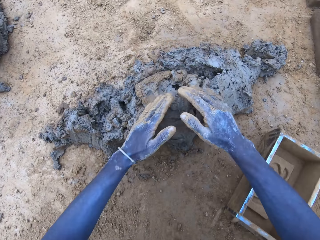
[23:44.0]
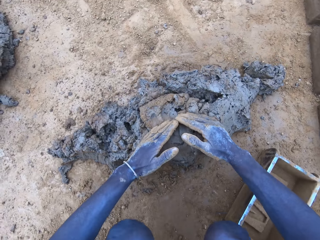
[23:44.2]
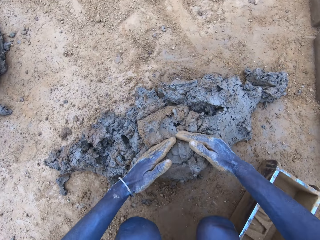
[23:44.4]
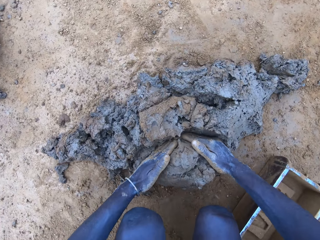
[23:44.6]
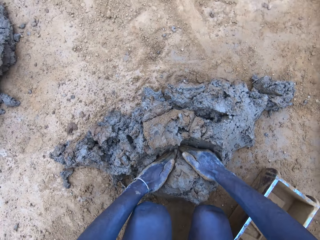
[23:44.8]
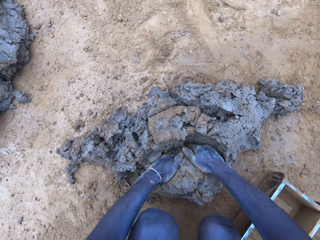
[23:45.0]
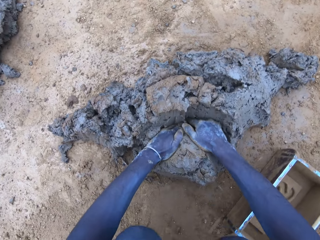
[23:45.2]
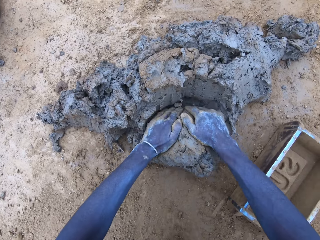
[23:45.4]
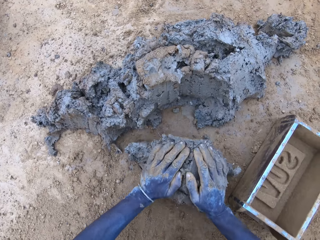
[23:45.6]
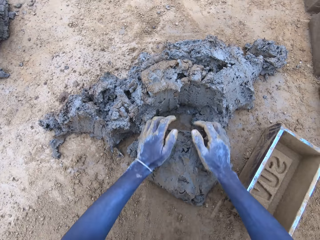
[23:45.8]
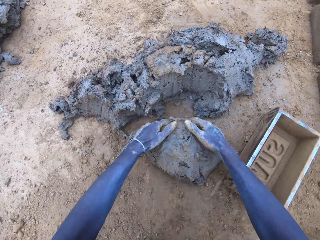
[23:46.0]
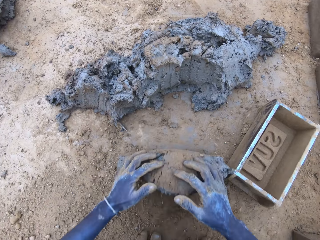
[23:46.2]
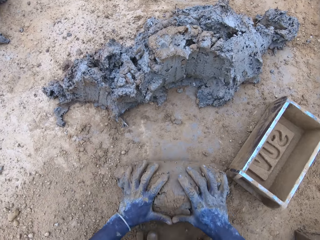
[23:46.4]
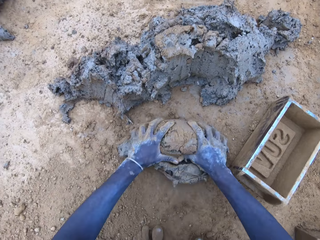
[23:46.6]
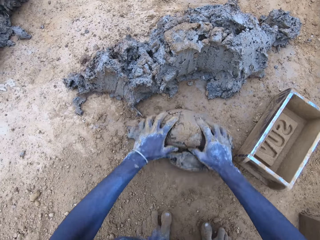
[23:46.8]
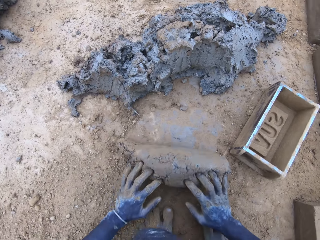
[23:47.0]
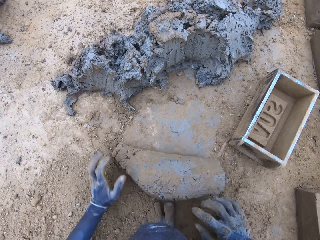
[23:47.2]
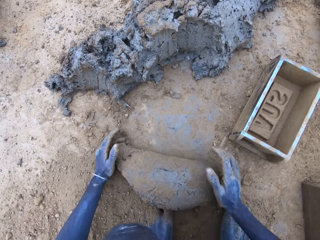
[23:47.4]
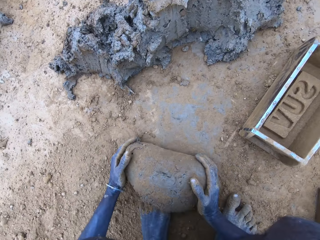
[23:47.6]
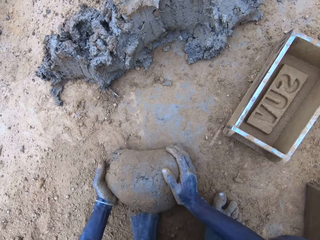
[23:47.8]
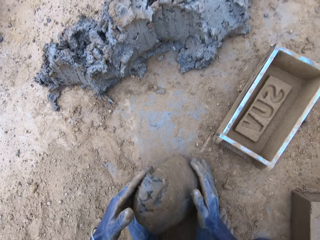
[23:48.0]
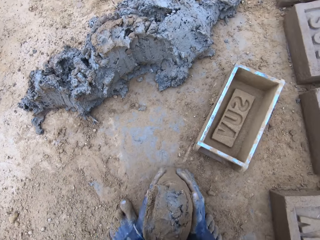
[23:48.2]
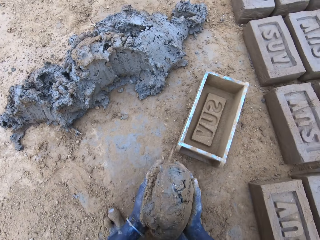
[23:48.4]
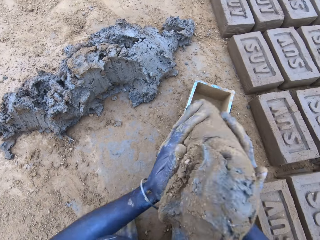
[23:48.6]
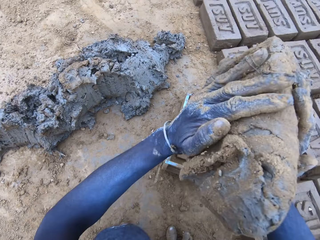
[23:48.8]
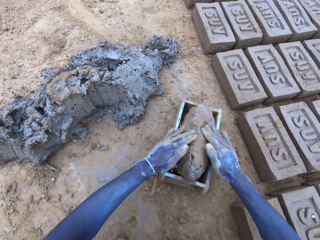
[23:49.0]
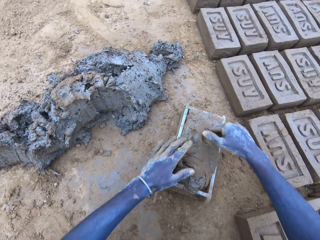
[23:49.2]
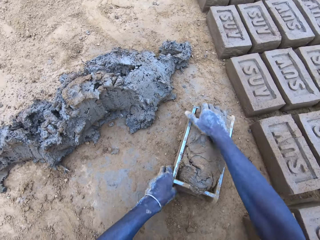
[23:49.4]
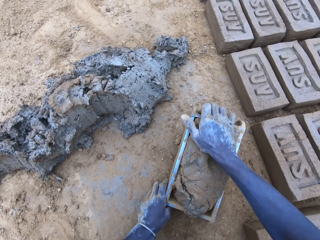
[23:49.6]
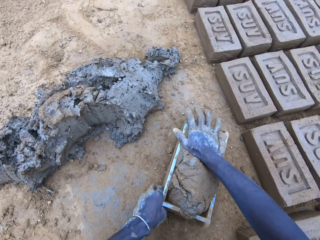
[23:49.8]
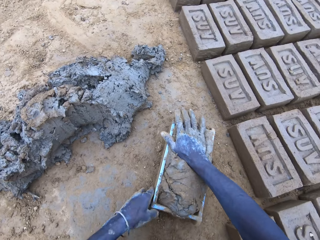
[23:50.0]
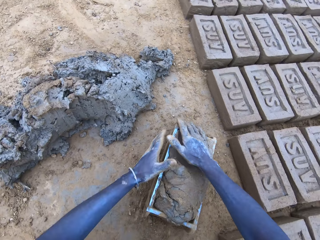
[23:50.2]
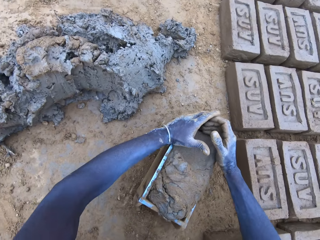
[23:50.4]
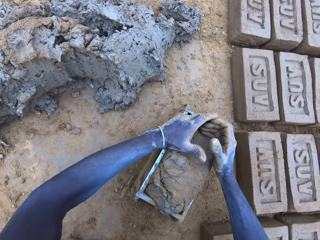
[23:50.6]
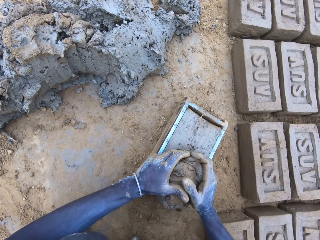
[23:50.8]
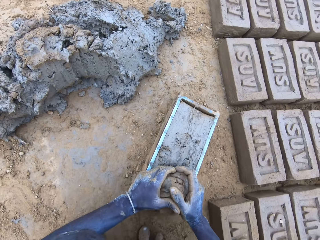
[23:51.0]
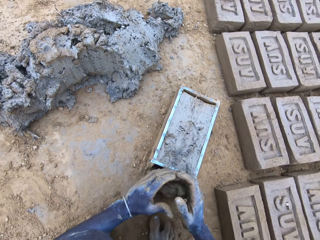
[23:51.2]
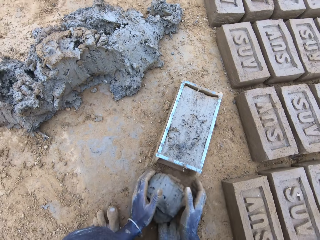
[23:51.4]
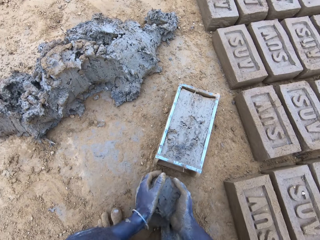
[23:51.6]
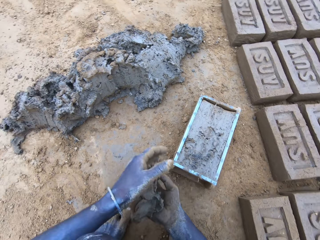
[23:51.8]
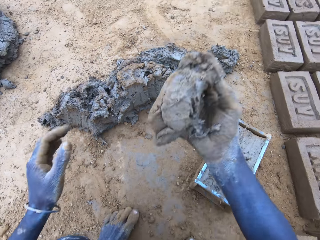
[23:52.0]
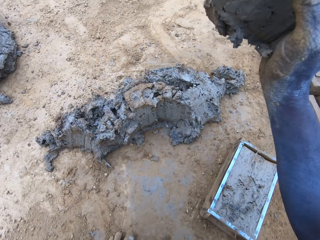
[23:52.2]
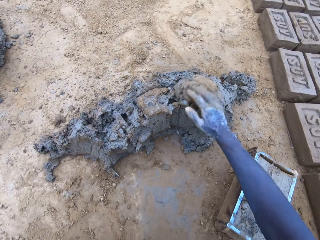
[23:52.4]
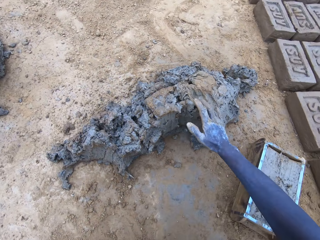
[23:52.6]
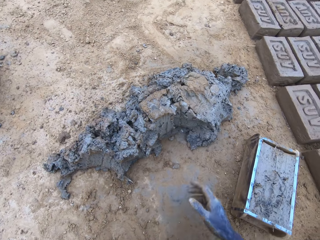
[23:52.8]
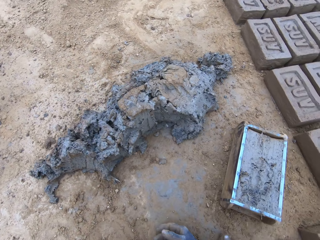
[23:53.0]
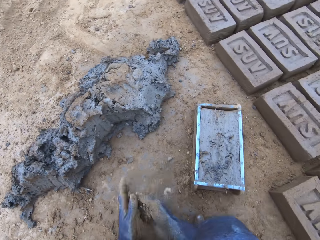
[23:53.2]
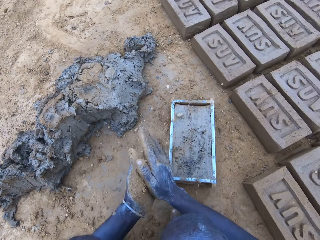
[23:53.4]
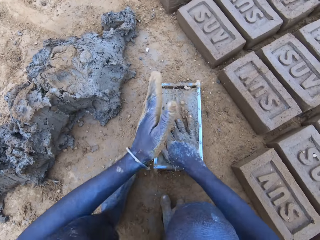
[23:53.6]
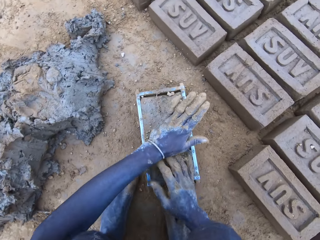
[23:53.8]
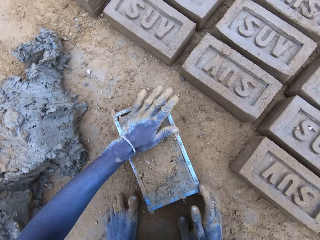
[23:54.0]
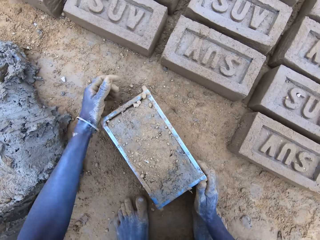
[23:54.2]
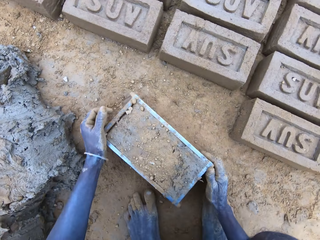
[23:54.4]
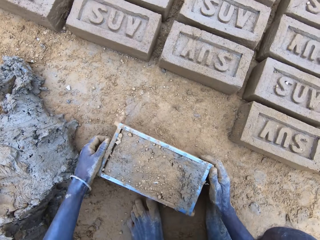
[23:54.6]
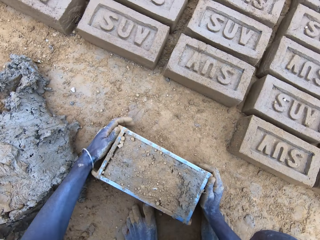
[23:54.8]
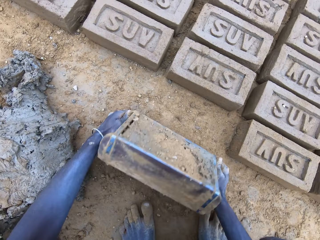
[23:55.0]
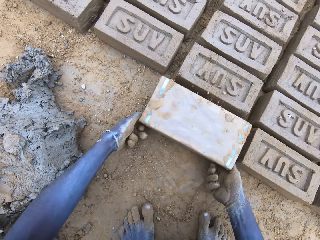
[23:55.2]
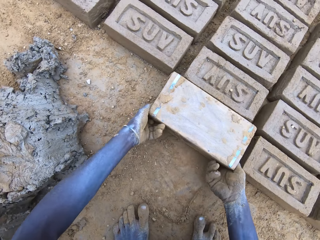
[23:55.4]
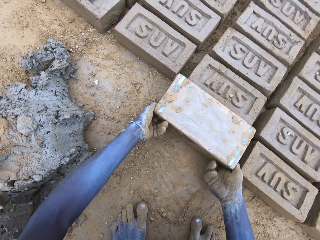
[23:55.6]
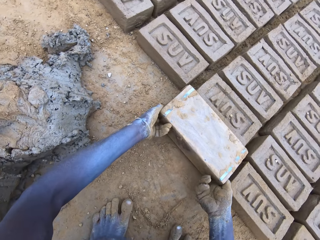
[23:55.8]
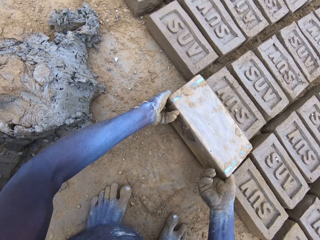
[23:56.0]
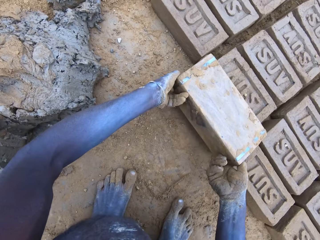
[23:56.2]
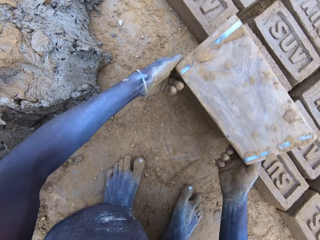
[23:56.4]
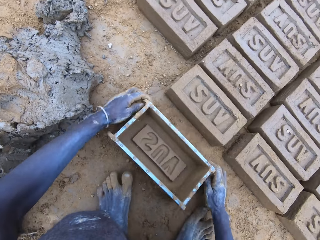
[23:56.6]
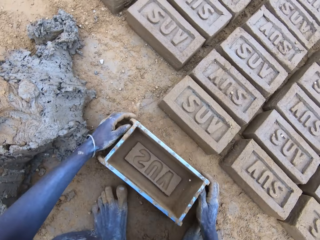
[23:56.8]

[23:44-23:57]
The camera wearer scoops clay or mud using hands. They roll the clay on the ground. They put the mud in the brick mould. They scoop the excess mud on the brick mould. They throw the mud on the pile of mud. They pour the mud in the brick mould on the ground.

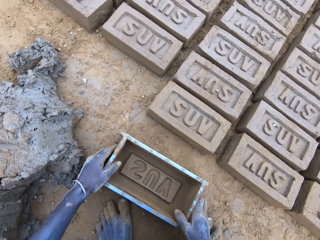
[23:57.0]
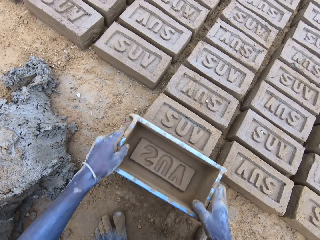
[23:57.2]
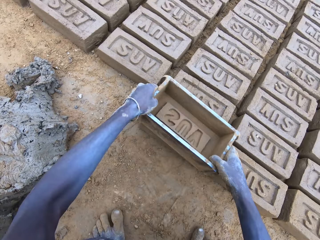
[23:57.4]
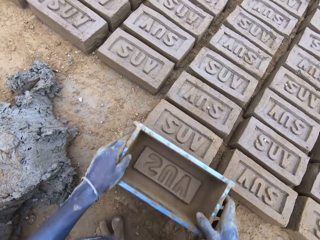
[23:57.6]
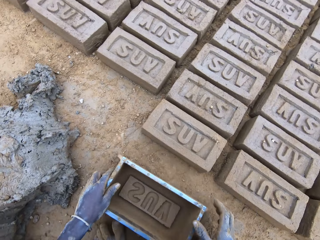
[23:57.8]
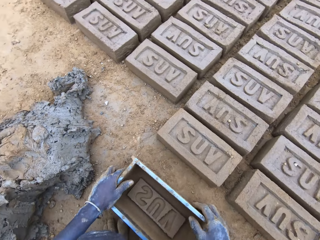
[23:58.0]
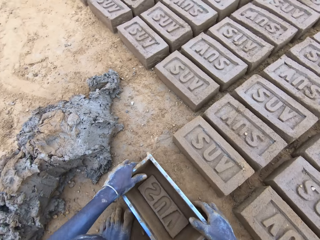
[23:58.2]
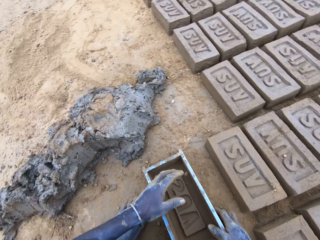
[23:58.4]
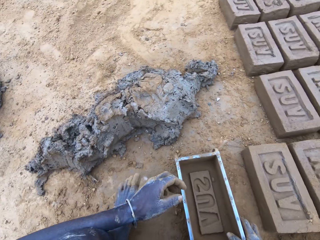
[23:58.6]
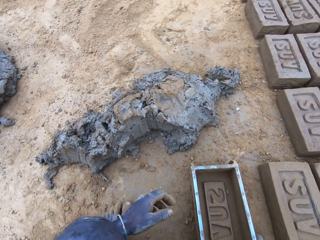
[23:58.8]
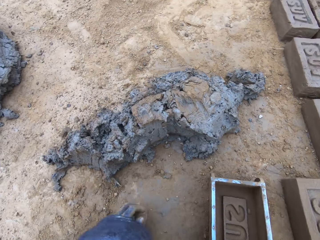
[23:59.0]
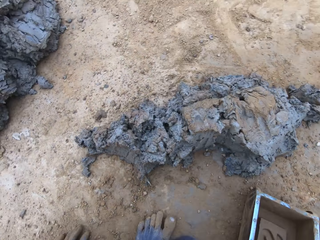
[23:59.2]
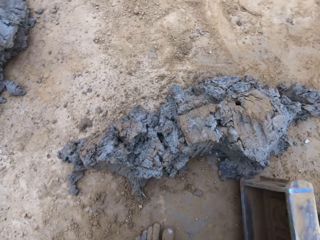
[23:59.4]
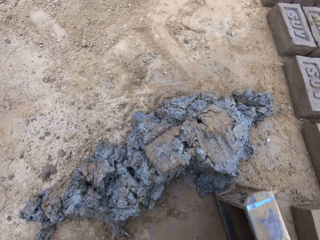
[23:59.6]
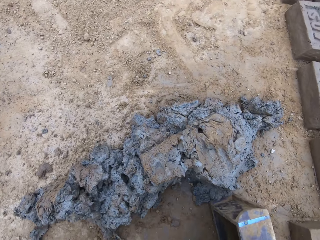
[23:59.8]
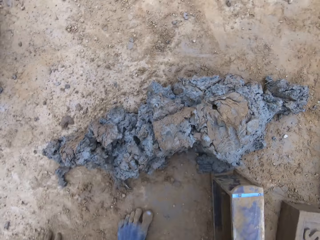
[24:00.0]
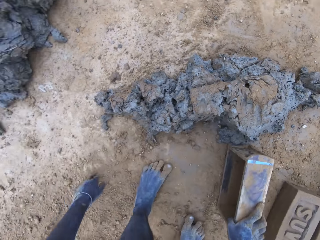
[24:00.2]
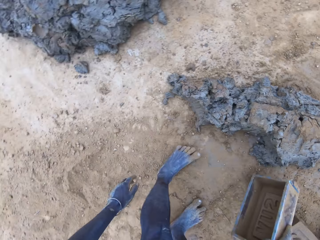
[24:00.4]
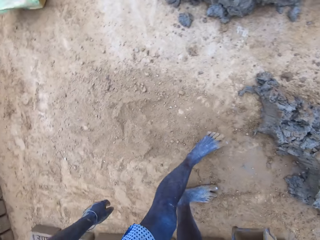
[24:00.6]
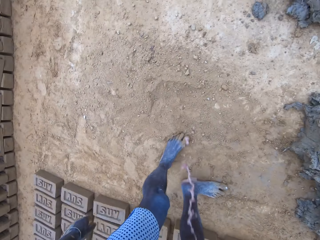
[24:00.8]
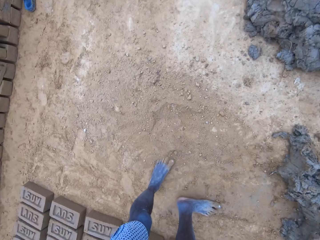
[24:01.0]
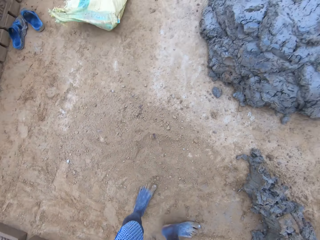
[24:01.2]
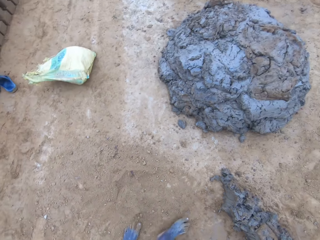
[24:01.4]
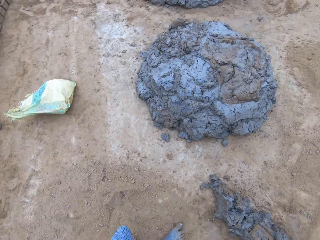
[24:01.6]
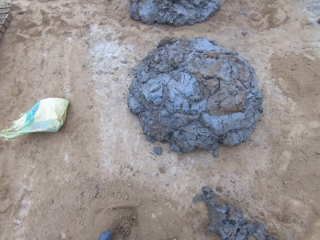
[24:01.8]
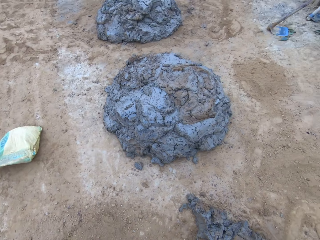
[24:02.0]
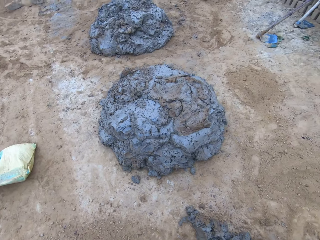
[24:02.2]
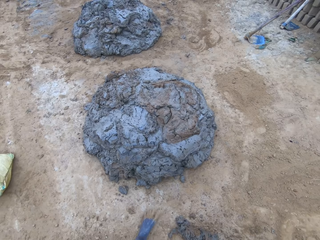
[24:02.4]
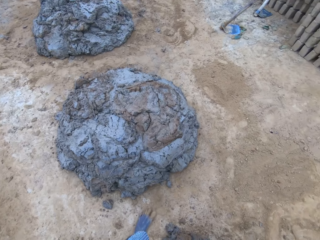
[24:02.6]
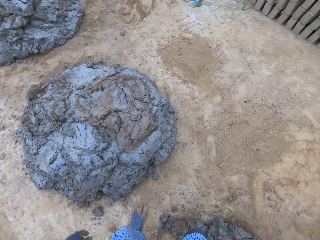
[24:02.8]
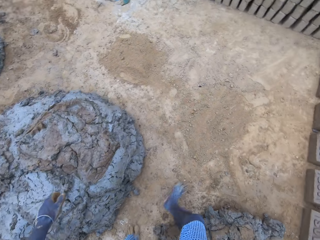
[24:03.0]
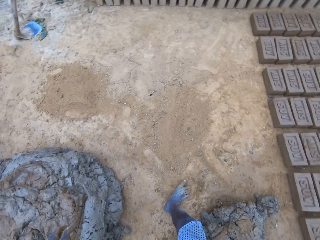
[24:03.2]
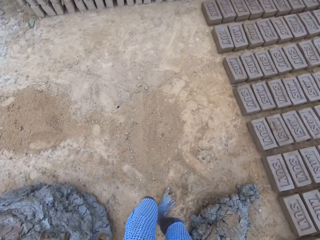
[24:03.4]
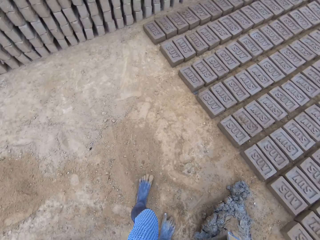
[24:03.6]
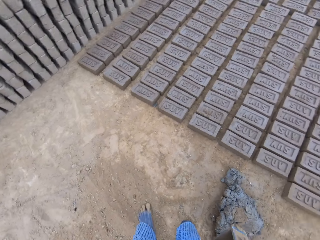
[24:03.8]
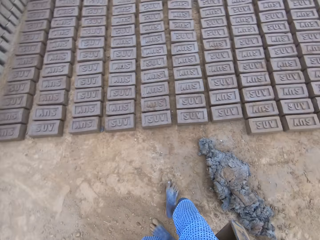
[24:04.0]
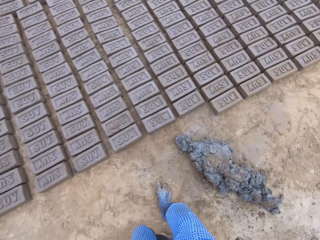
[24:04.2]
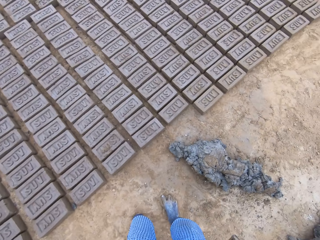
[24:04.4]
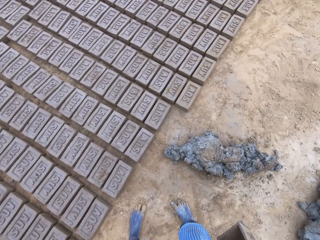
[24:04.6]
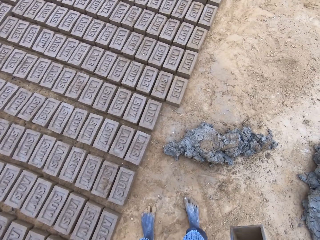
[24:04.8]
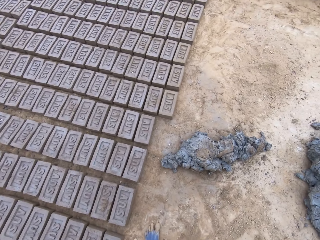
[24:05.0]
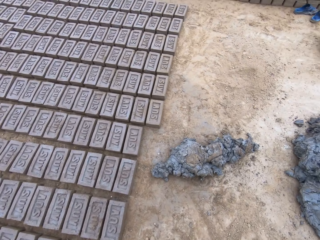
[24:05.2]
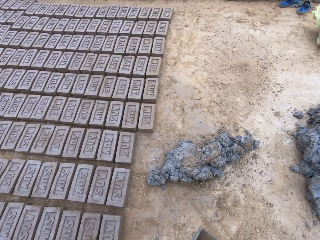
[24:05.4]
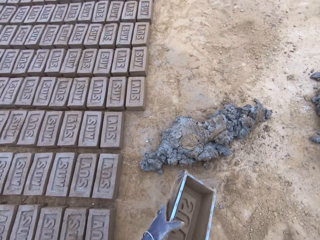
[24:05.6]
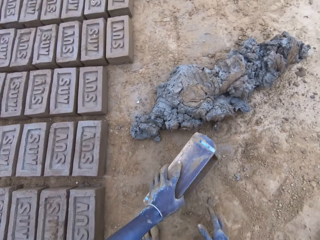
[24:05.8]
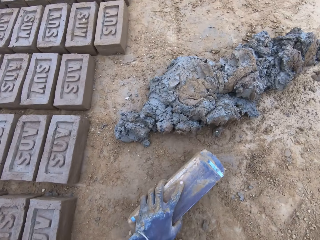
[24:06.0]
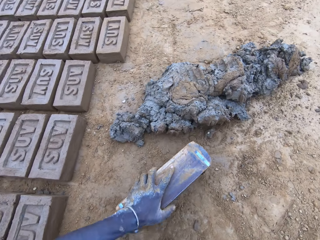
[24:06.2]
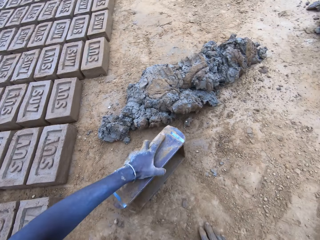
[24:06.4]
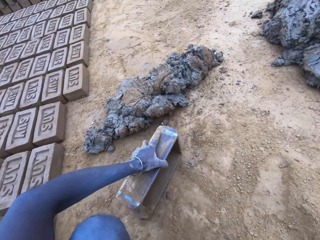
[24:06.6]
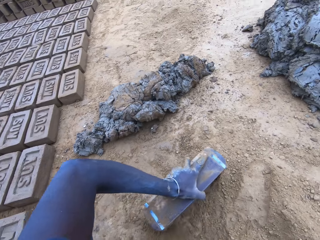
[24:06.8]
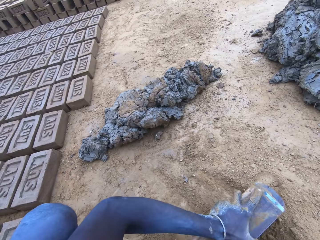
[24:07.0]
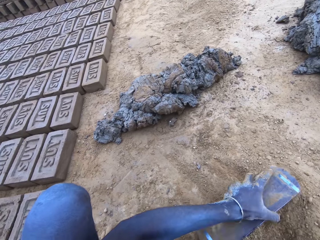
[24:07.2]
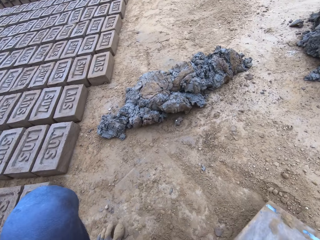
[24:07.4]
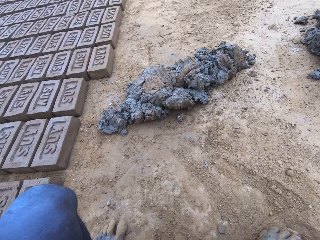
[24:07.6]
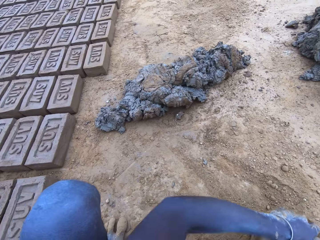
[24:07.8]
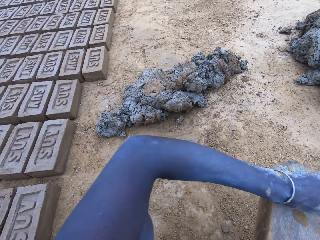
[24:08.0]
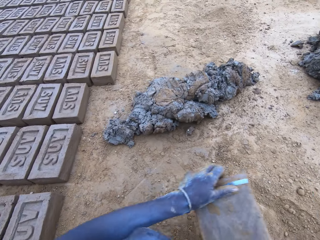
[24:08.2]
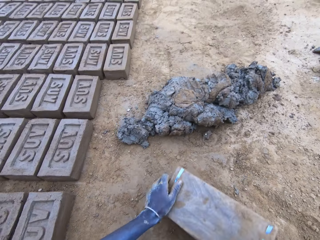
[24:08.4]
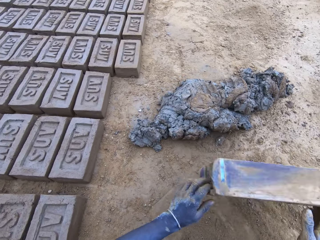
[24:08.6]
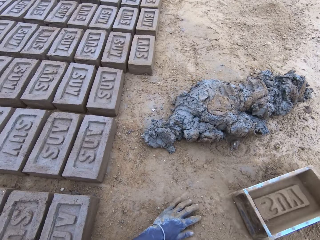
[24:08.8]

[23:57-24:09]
The camera wearer lifts the brick mould. They stand up, walk around, and put sand in the brick mould.
